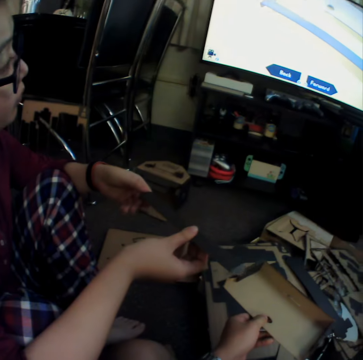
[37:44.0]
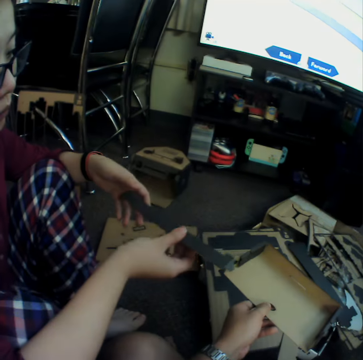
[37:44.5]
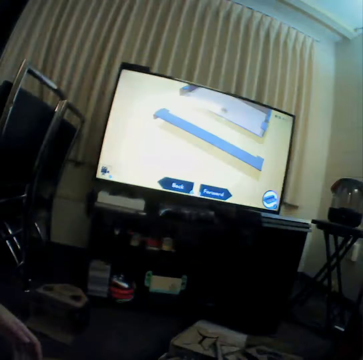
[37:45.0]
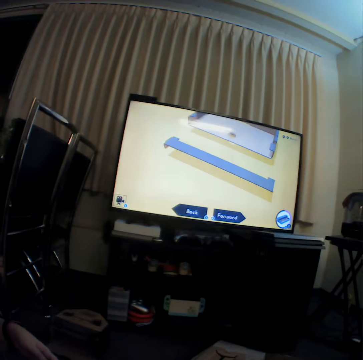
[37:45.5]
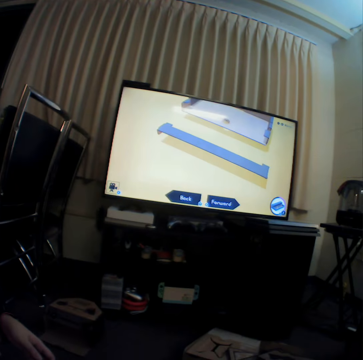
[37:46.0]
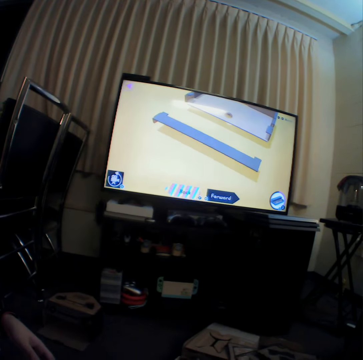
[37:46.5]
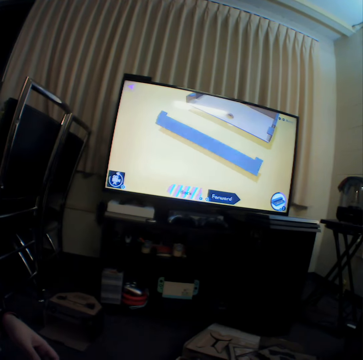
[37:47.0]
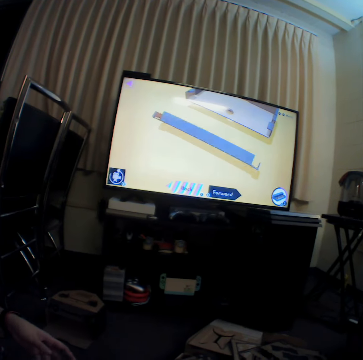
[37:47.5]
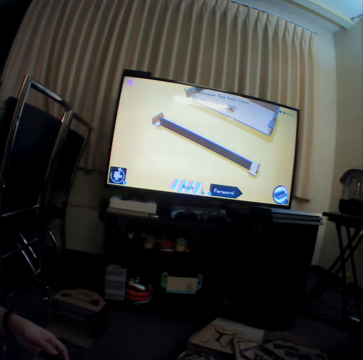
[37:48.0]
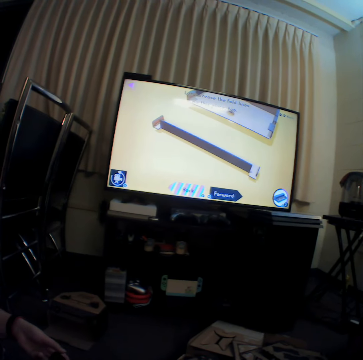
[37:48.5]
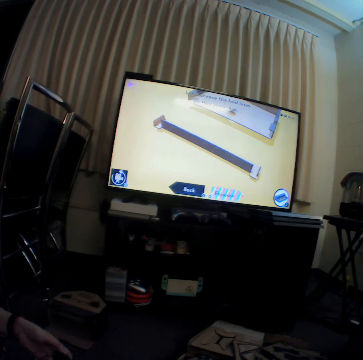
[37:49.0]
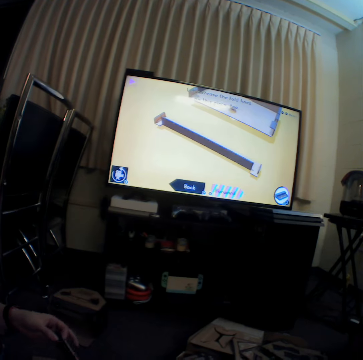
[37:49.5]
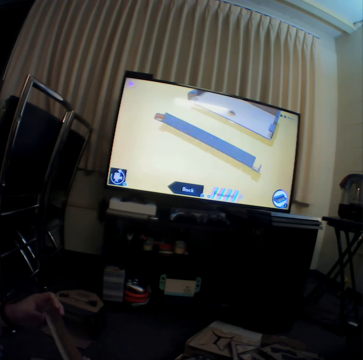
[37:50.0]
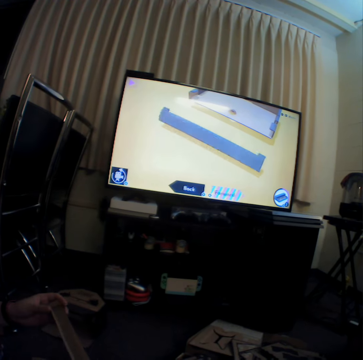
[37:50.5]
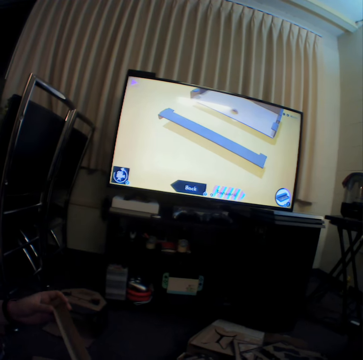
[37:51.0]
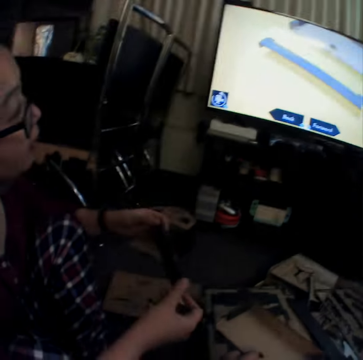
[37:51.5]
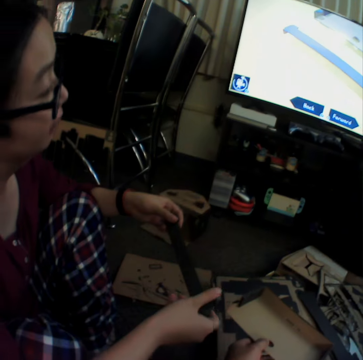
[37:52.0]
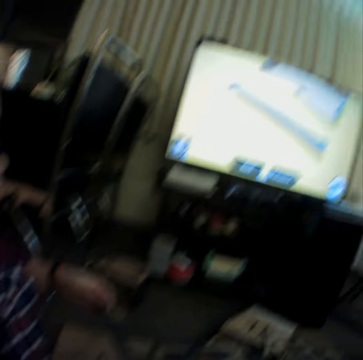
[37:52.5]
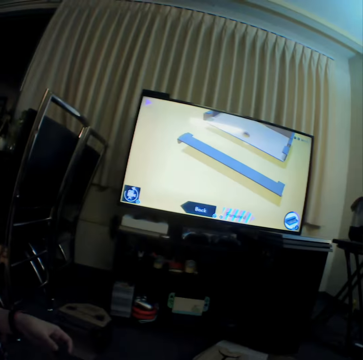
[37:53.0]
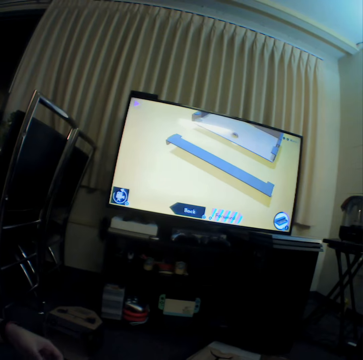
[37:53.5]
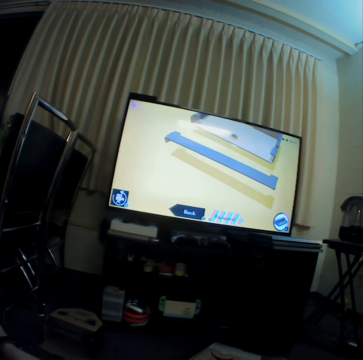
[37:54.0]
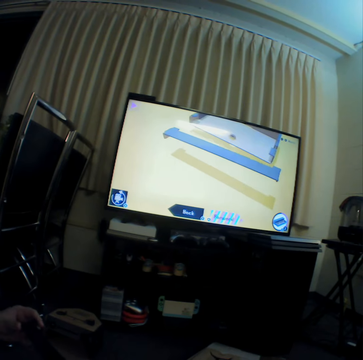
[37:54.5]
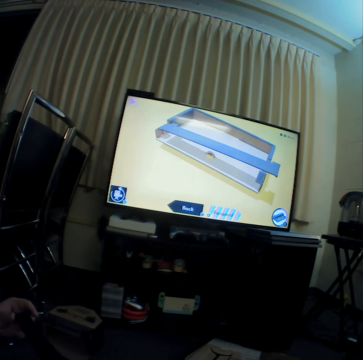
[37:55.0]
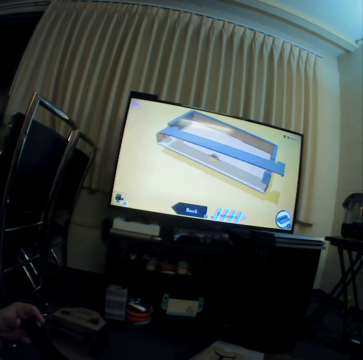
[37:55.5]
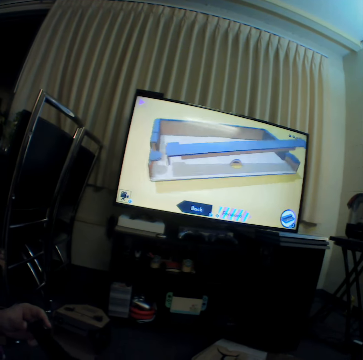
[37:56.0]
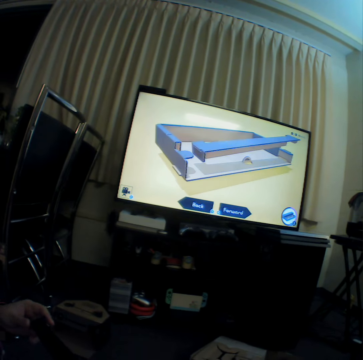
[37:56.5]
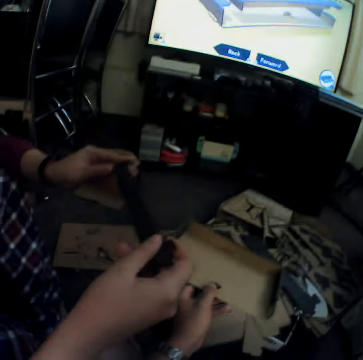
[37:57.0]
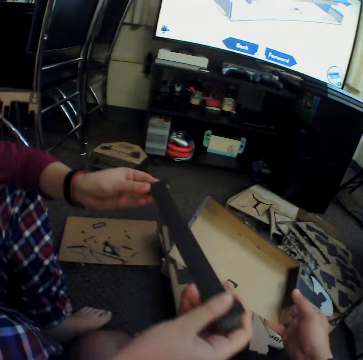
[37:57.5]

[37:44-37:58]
The camera wearer watches television.

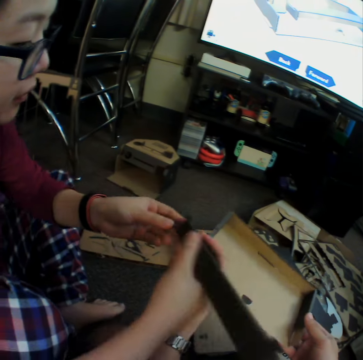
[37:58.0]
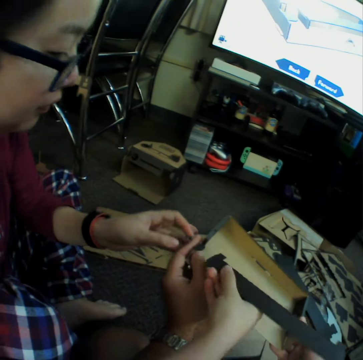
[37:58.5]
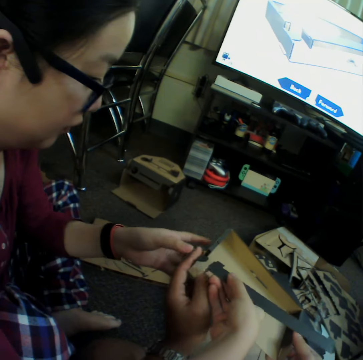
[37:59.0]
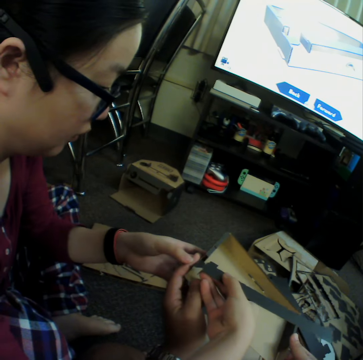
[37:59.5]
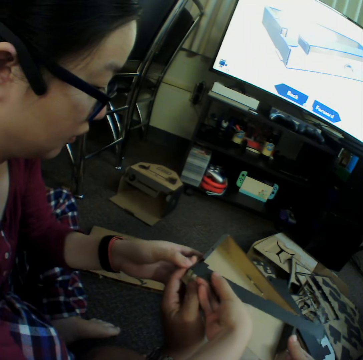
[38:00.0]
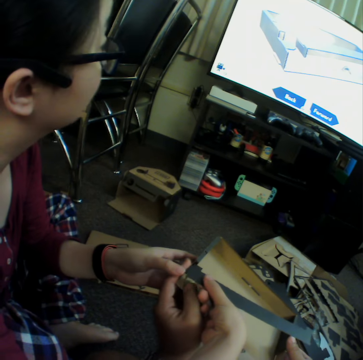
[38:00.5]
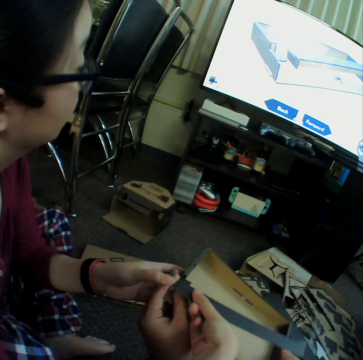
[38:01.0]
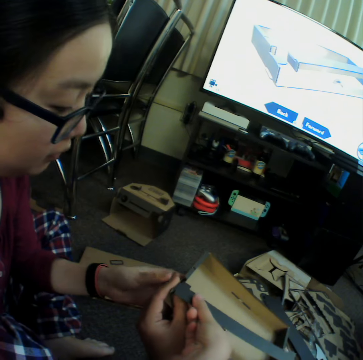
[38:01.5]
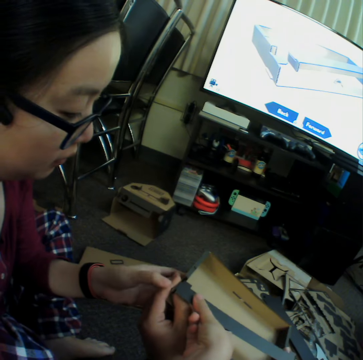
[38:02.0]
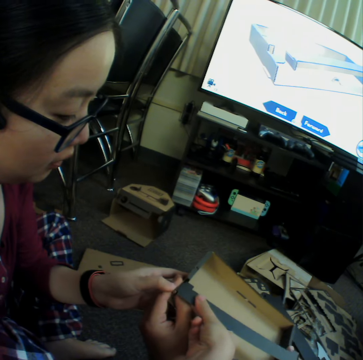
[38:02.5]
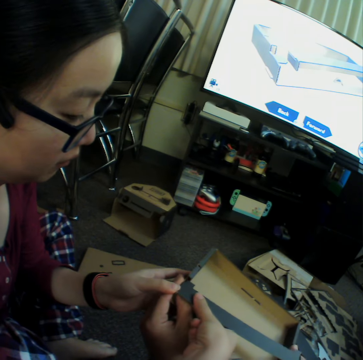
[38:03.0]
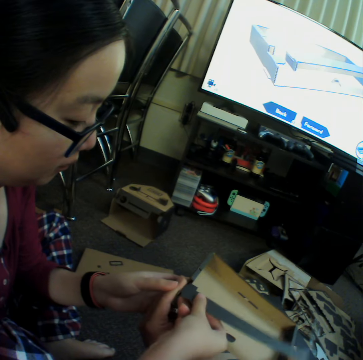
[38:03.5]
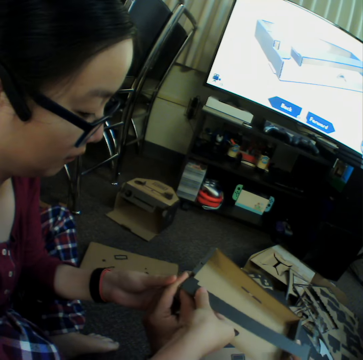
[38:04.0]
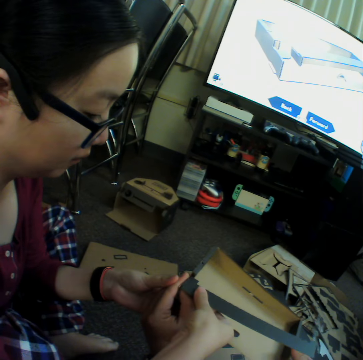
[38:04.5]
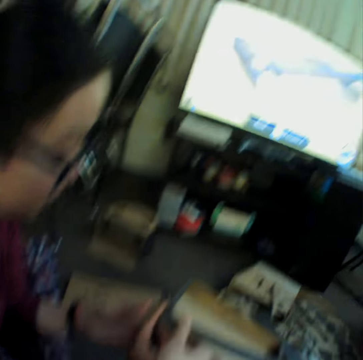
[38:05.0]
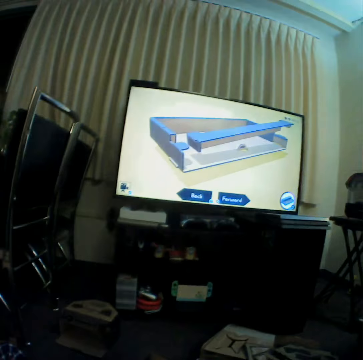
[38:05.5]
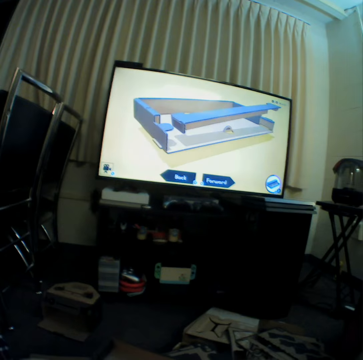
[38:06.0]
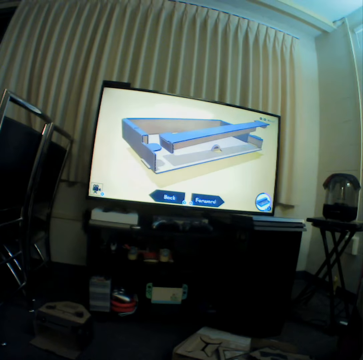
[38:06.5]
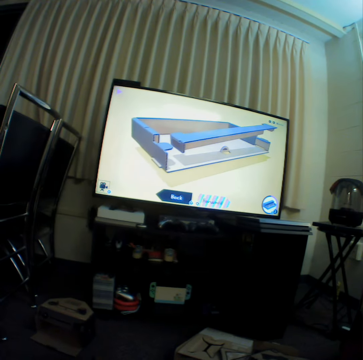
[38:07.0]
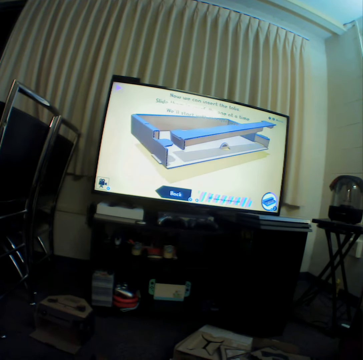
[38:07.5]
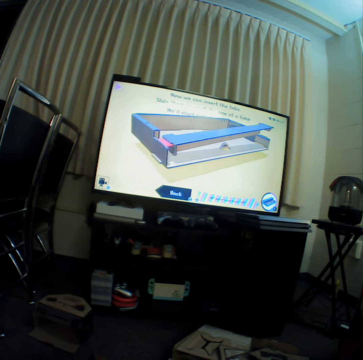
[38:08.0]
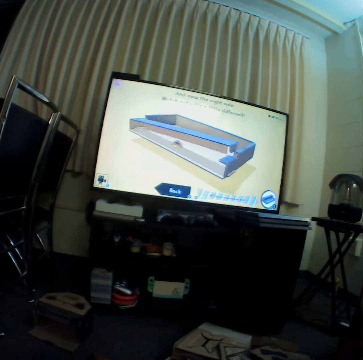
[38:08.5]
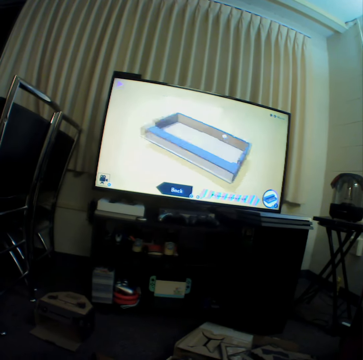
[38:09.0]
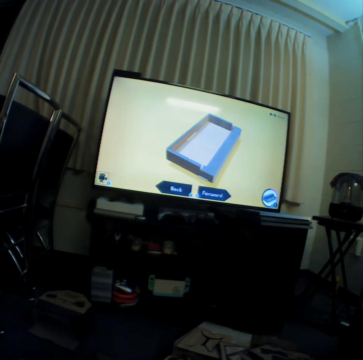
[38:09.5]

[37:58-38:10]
A woman joins craft materials. The camera wearer watches television.

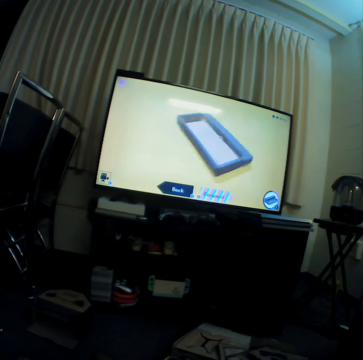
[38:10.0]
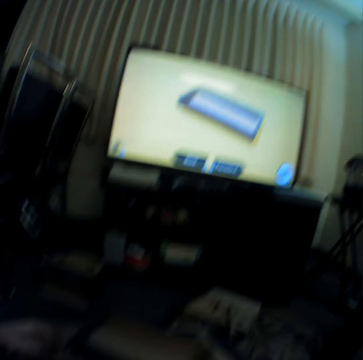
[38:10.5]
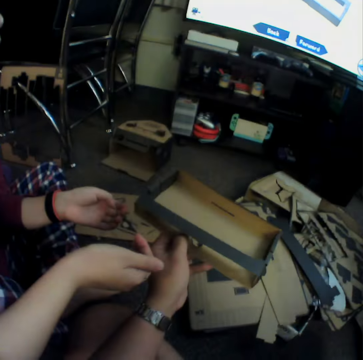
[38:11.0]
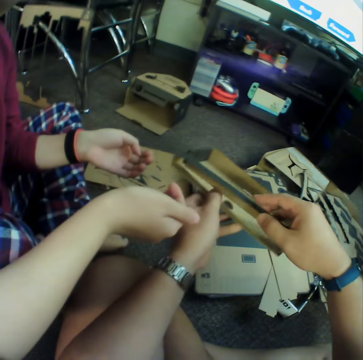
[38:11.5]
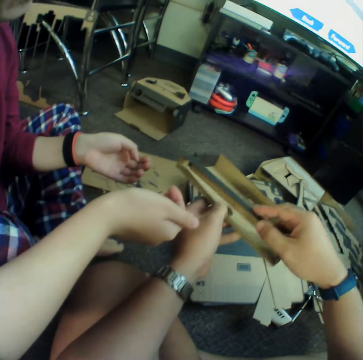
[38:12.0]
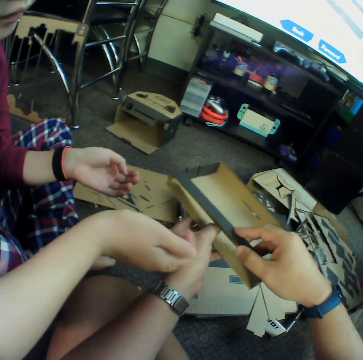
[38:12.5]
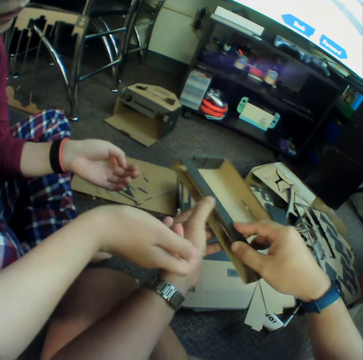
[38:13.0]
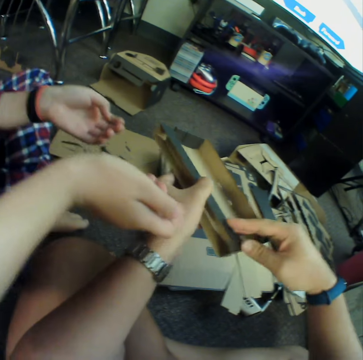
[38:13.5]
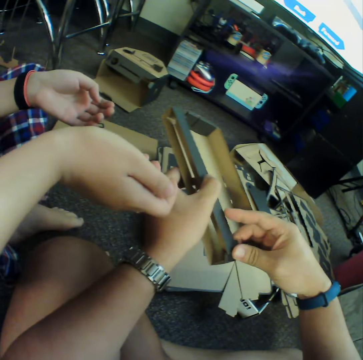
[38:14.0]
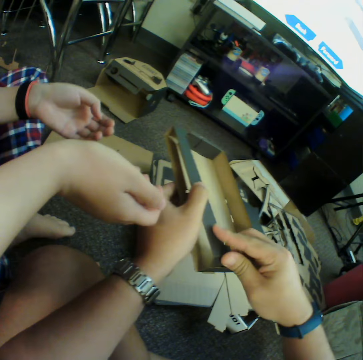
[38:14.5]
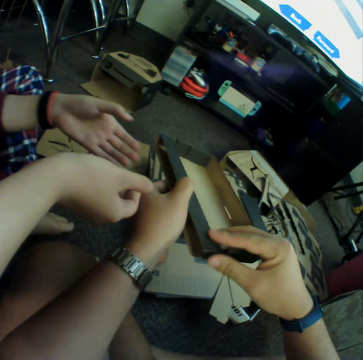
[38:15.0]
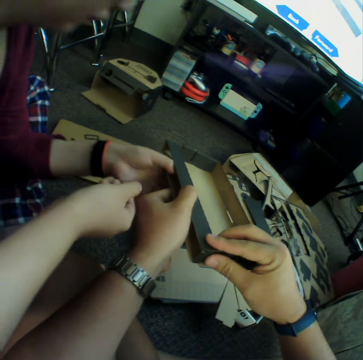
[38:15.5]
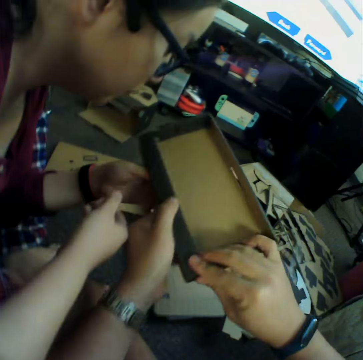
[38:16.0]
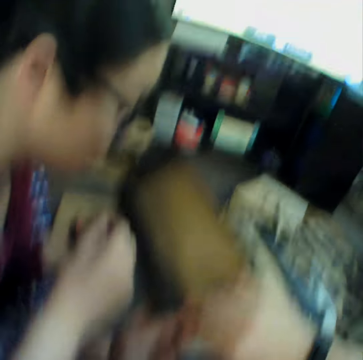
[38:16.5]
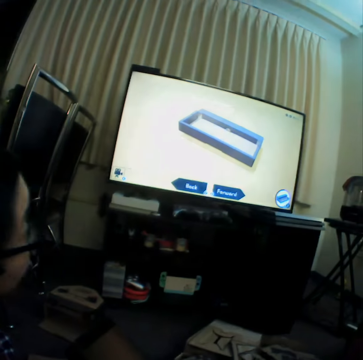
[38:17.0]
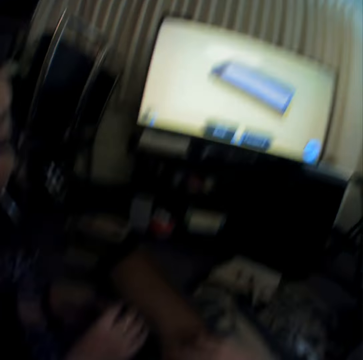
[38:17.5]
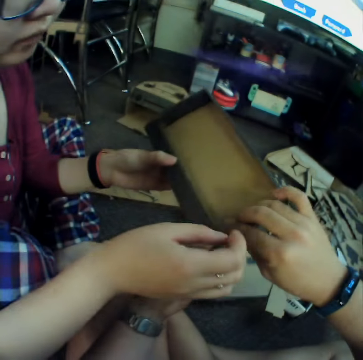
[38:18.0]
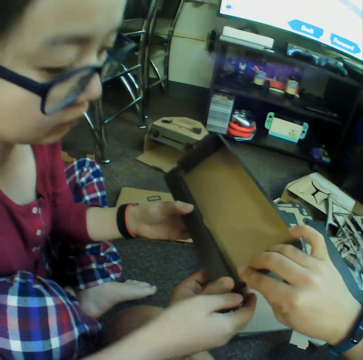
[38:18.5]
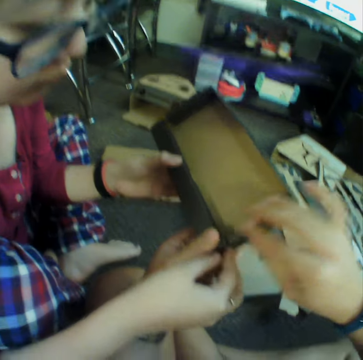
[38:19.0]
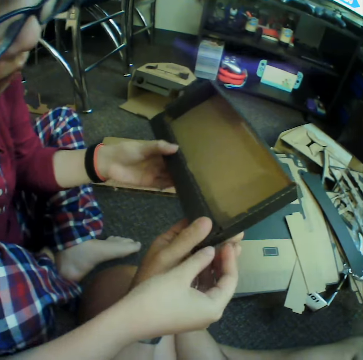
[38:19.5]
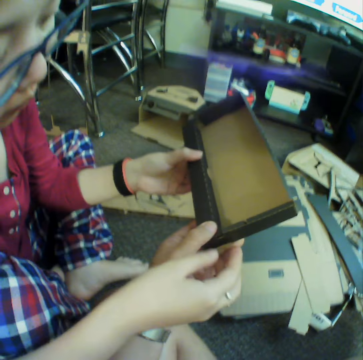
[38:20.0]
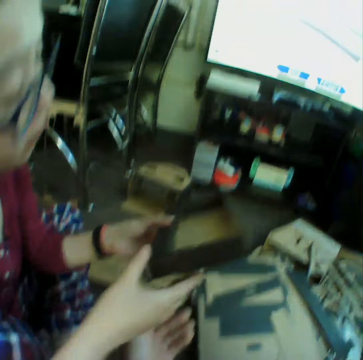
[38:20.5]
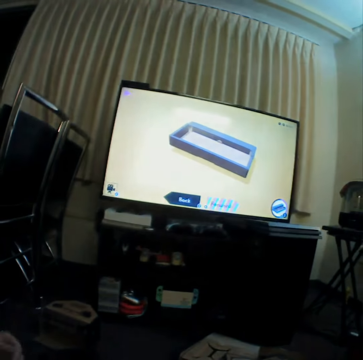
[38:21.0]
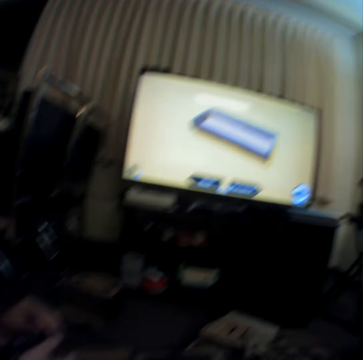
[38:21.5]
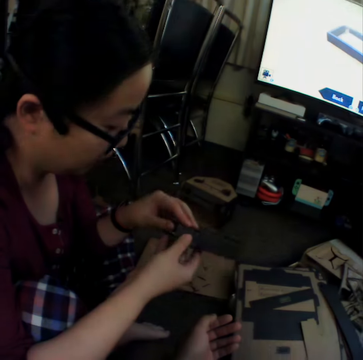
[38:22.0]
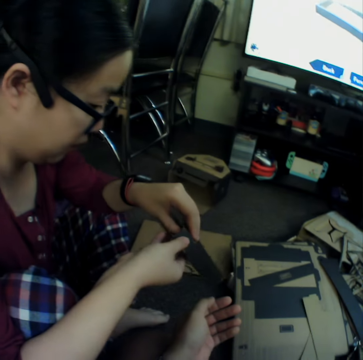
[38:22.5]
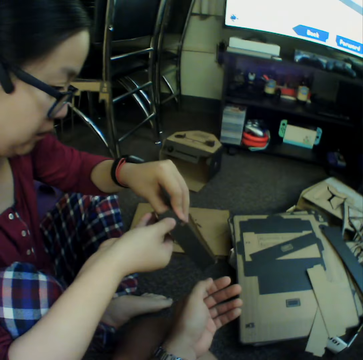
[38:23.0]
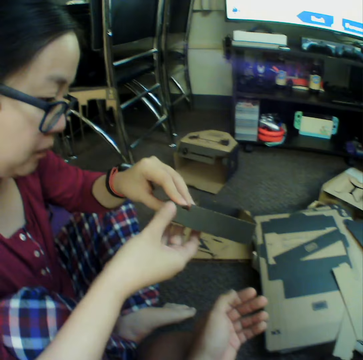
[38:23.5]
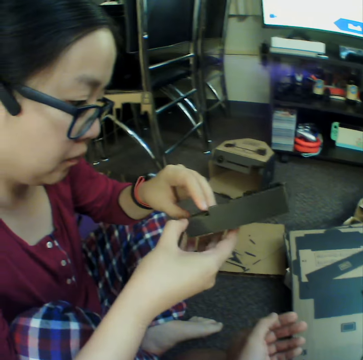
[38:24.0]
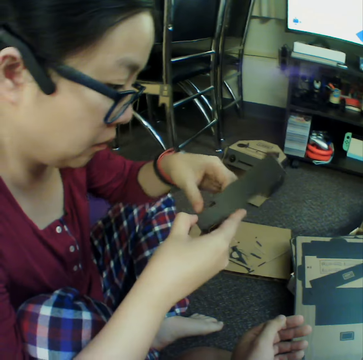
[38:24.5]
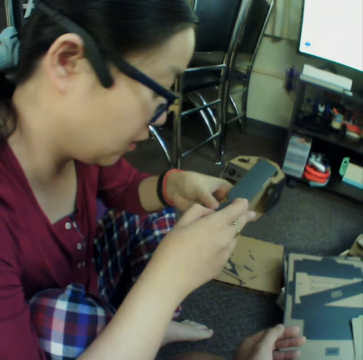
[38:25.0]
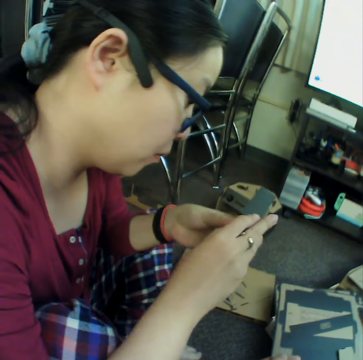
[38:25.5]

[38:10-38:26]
The camera wearer makes something using cartons. They join craft materials. A woman joins craft materials.
